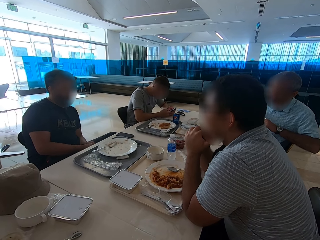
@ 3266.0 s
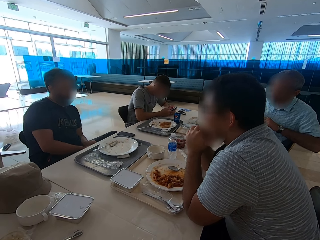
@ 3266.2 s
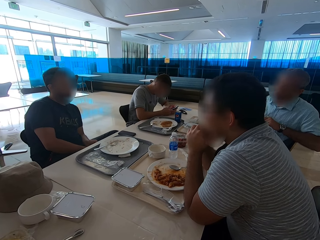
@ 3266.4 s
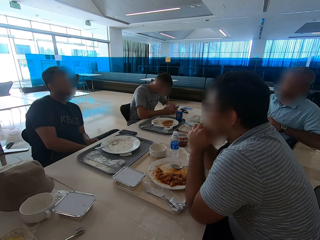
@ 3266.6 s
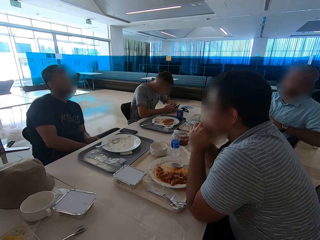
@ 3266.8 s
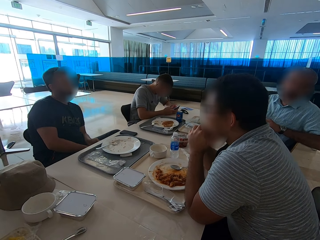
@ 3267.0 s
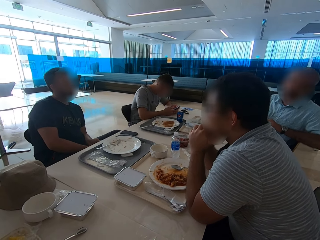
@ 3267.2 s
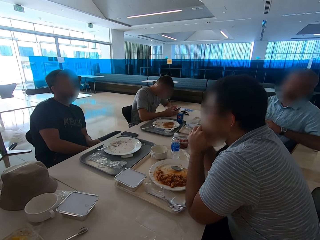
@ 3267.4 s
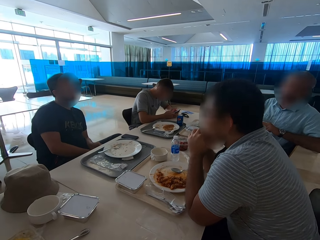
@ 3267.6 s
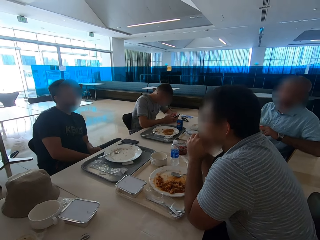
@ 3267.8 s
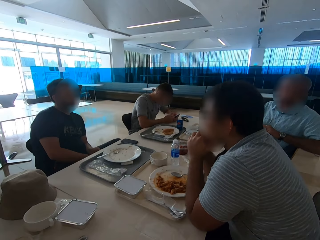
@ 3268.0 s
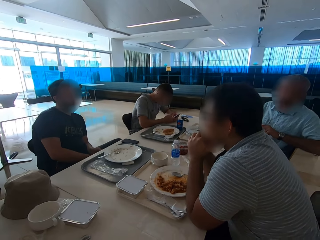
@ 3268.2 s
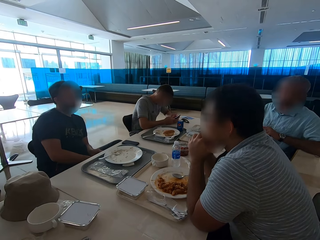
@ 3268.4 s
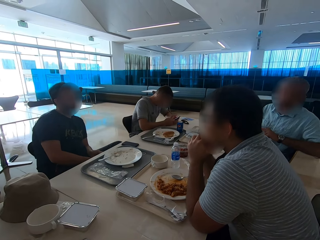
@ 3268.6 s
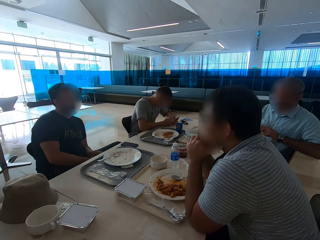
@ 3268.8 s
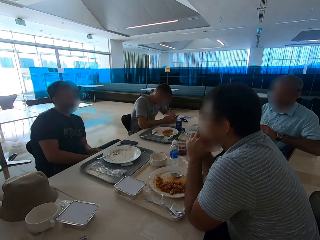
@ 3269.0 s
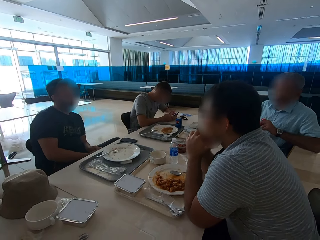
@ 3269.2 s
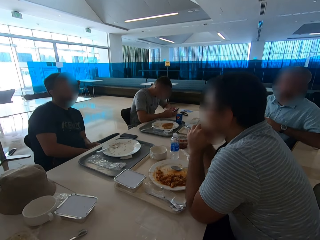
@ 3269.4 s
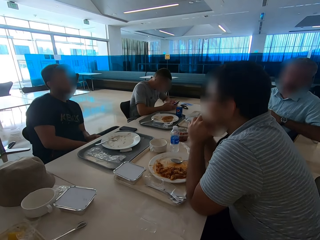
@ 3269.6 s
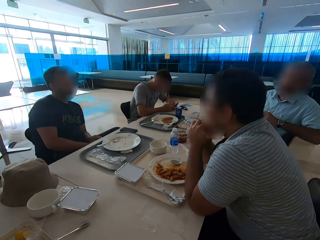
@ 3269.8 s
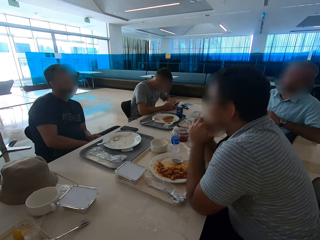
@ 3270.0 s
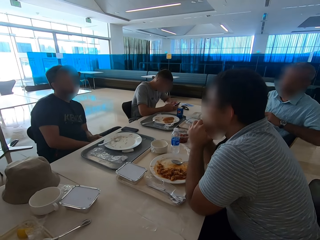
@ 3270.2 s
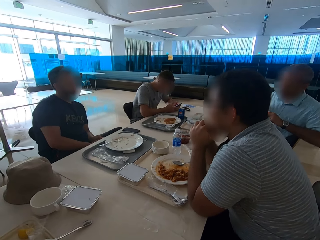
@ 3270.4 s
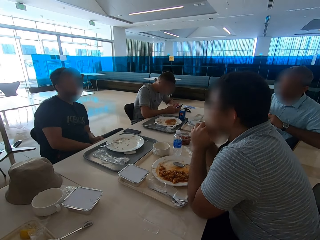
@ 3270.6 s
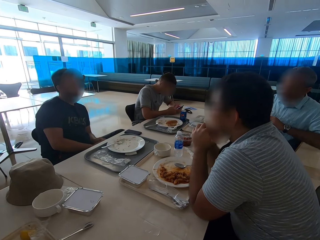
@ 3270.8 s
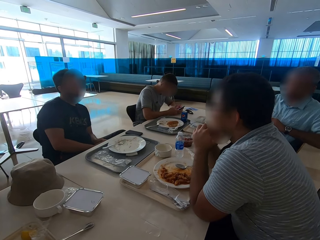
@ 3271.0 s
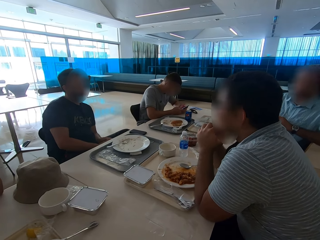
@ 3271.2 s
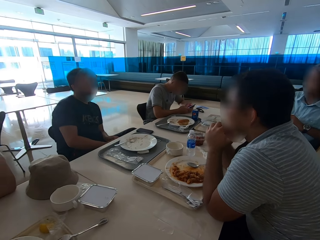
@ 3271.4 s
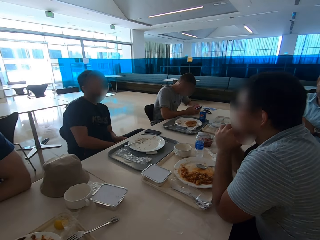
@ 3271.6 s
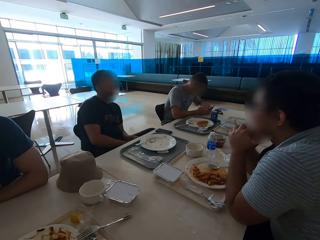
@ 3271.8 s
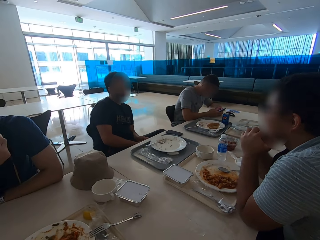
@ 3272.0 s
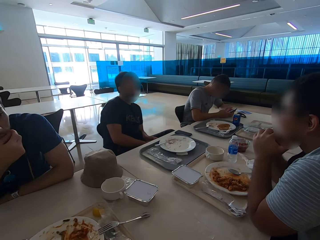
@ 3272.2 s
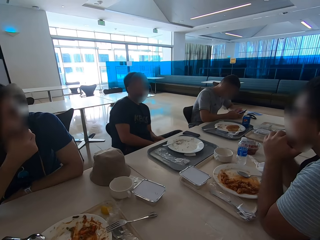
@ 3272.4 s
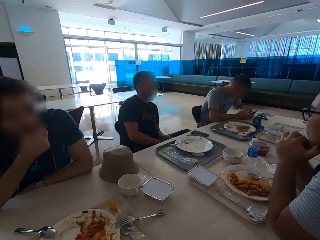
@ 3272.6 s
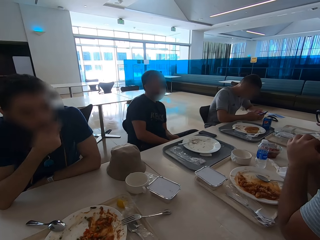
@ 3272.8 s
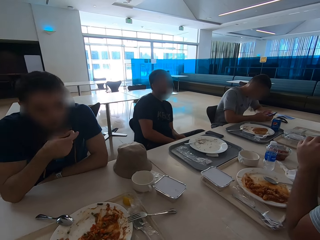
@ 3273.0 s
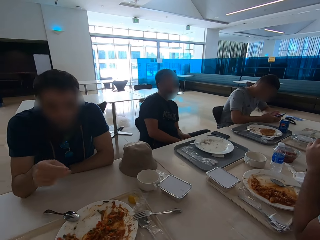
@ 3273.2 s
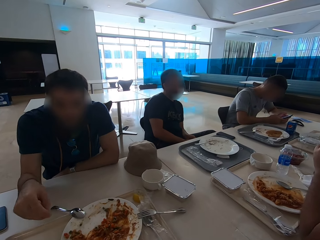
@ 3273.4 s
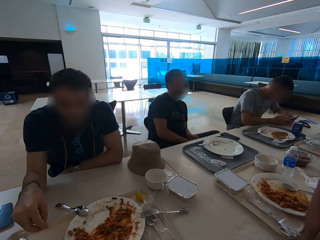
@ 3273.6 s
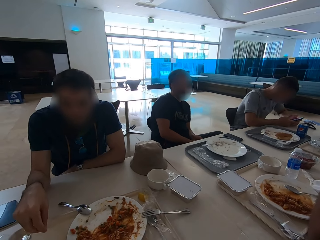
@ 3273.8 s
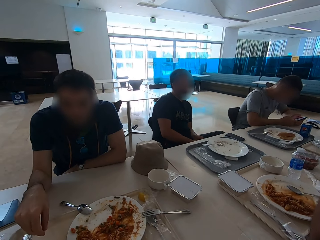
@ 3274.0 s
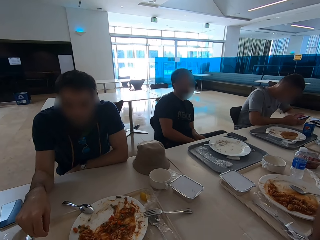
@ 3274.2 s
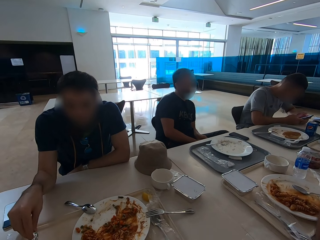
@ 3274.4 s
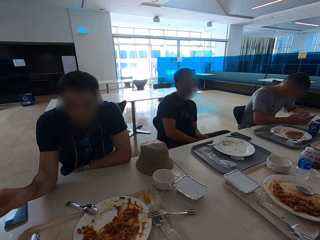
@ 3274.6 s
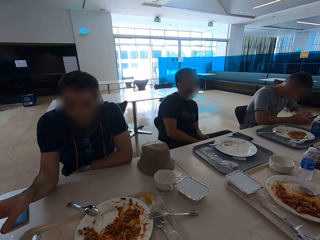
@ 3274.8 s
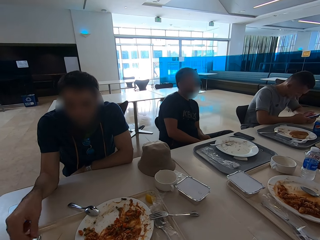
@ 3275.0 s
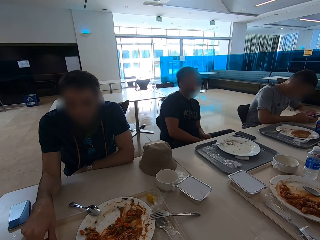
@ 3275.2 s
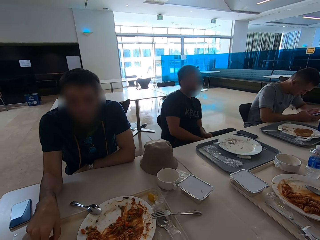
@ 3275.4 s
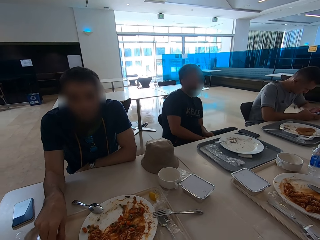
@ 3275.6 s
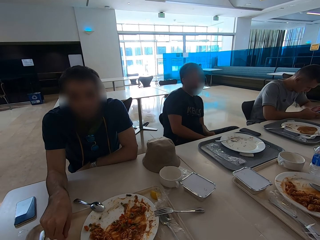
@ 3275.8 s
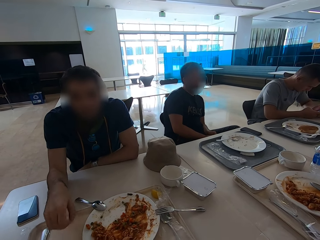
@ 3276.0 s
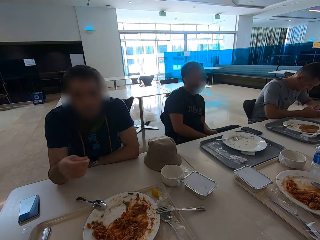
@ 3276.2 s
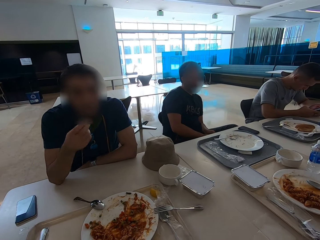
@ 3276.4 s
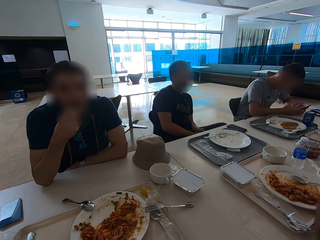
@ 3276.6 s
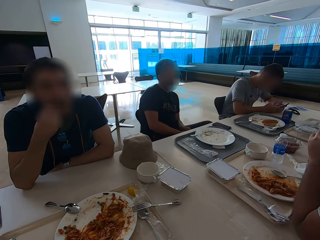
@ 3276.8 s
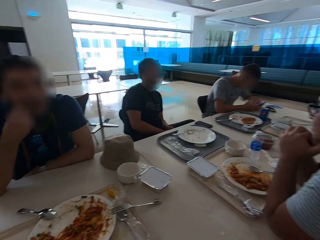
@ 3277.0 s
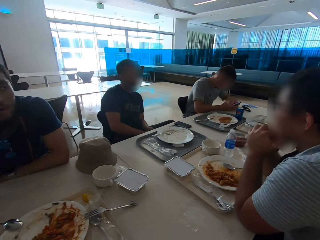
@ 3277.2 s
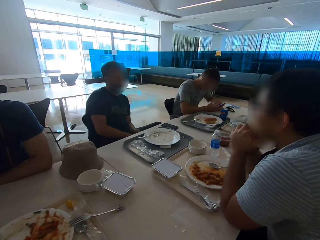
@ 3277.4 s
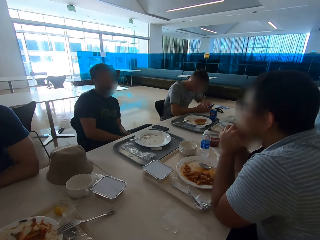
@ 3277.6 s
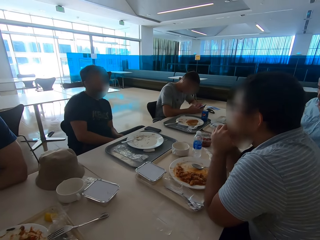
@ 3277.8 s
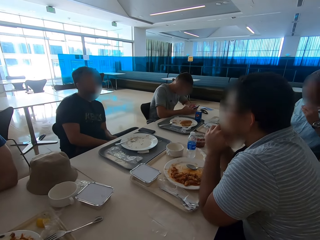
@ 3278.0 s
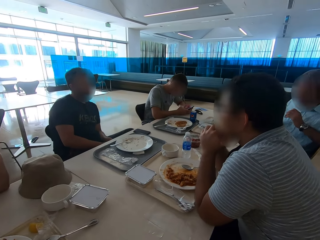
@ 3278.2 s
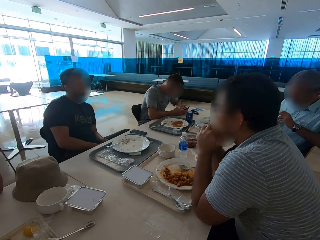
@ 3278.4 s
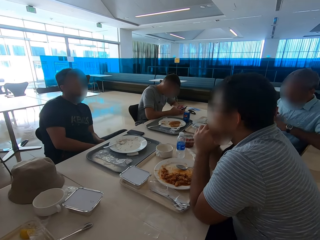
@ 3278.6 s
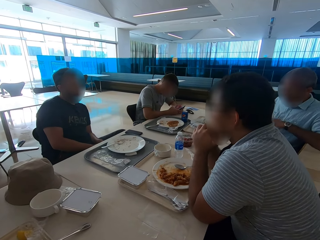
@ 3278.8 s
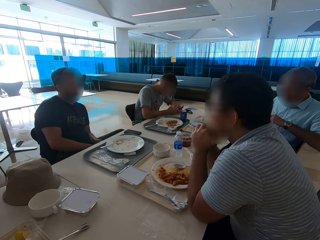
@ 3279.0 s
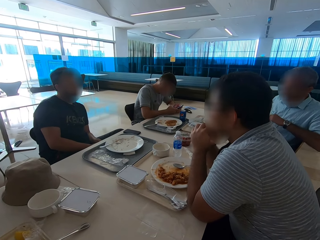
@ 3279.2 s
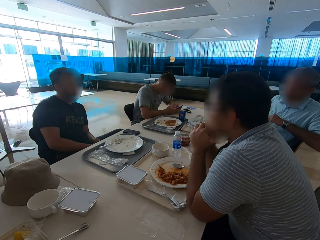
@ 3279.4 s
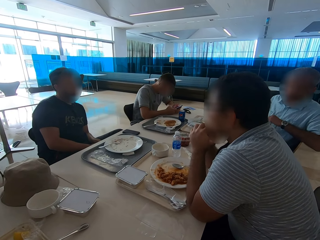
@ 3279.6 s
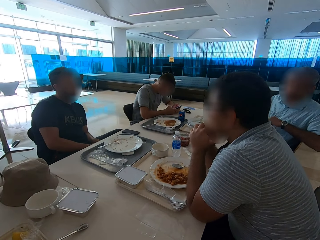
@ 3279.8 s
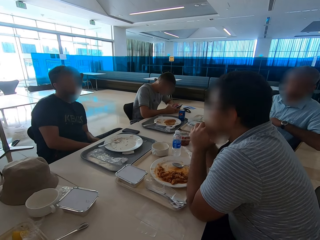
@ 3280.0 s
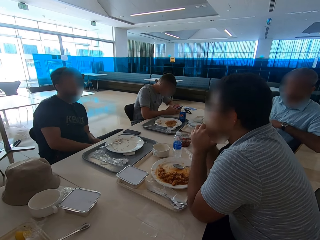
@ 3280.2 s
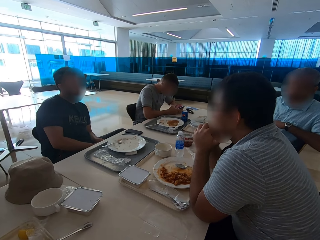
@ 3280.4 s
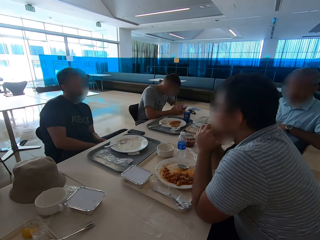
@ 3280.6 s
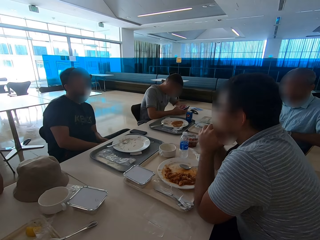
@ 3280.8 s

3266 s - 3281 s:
A man drops the toothpick on the tray. A person picks food from the tray. The man takes the toothpick from the tray. The person eats the food. The camera wearer puts the toothpick in his mouth. He looks around. Another man gestures.

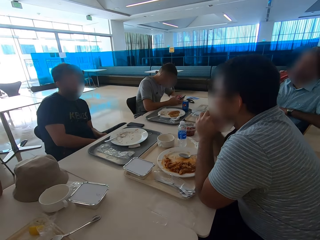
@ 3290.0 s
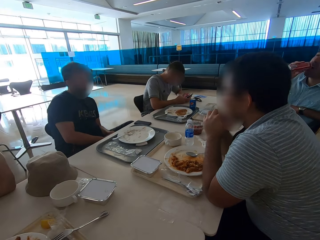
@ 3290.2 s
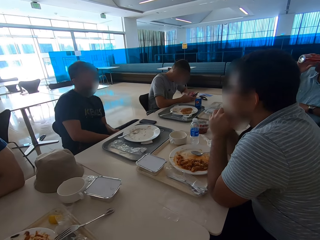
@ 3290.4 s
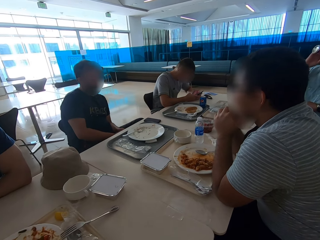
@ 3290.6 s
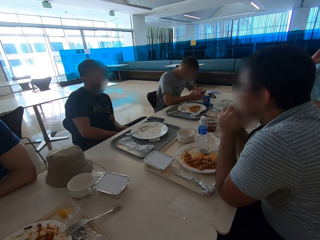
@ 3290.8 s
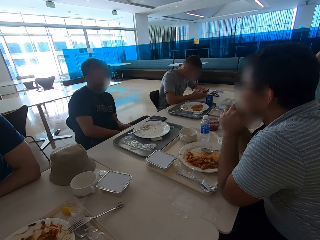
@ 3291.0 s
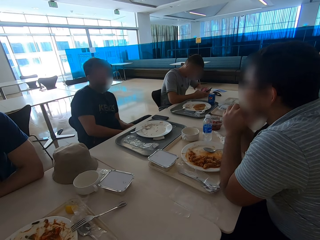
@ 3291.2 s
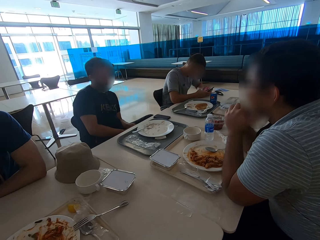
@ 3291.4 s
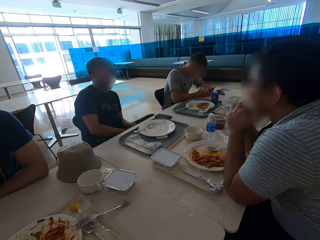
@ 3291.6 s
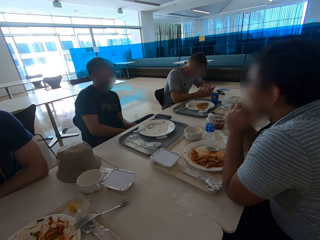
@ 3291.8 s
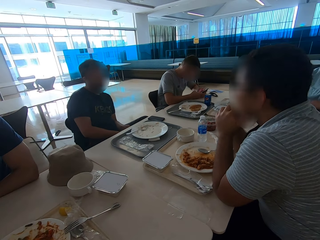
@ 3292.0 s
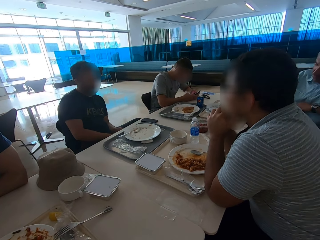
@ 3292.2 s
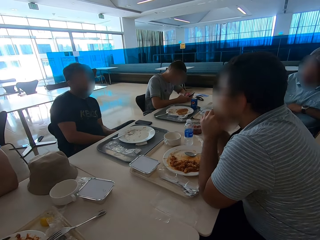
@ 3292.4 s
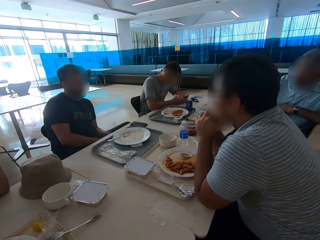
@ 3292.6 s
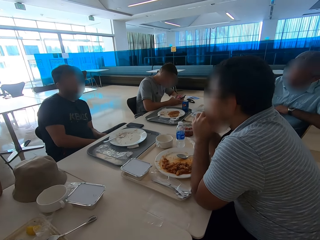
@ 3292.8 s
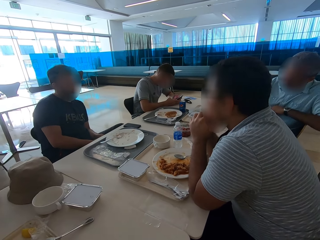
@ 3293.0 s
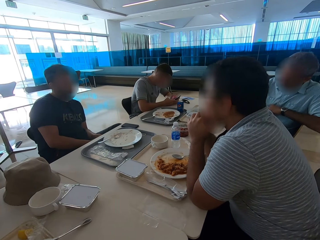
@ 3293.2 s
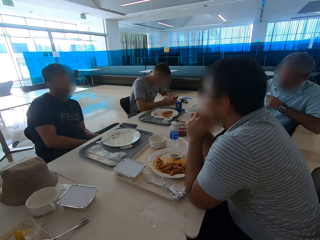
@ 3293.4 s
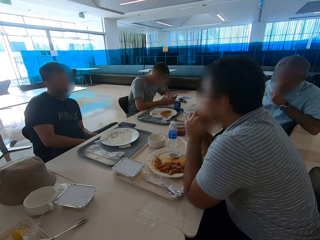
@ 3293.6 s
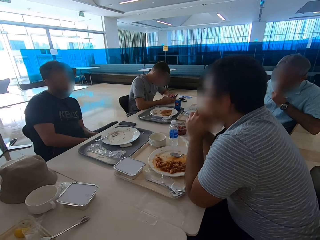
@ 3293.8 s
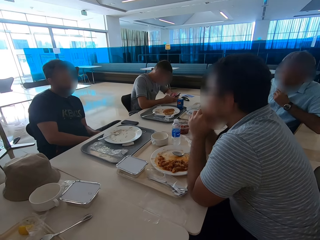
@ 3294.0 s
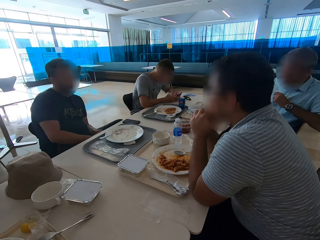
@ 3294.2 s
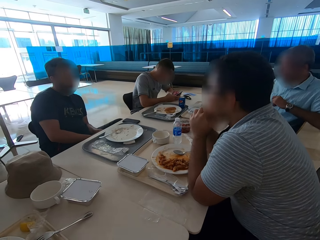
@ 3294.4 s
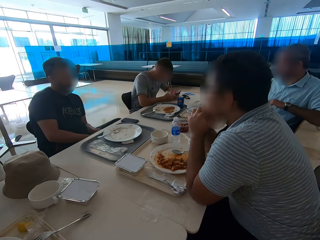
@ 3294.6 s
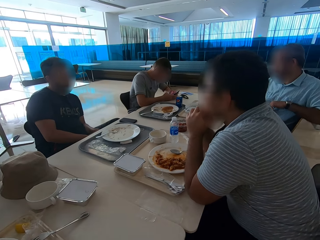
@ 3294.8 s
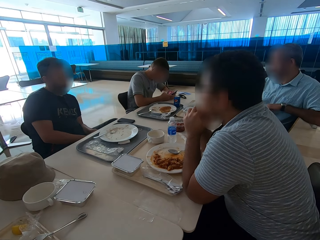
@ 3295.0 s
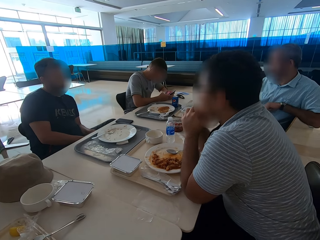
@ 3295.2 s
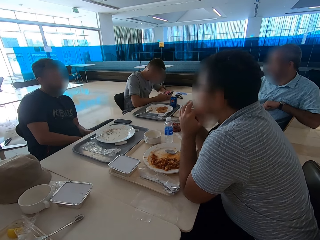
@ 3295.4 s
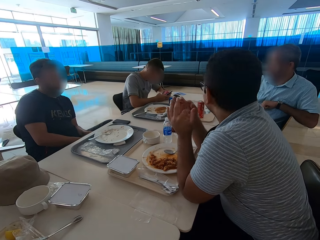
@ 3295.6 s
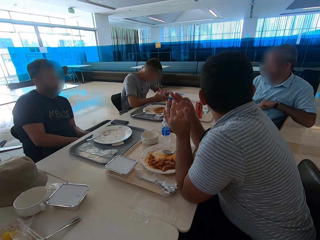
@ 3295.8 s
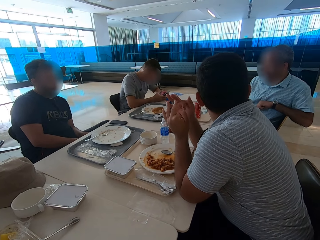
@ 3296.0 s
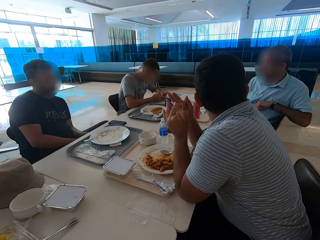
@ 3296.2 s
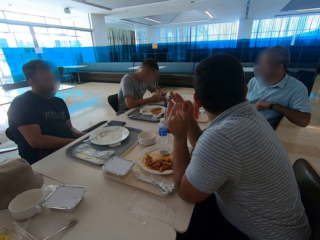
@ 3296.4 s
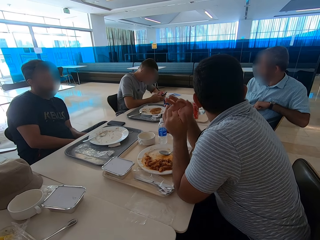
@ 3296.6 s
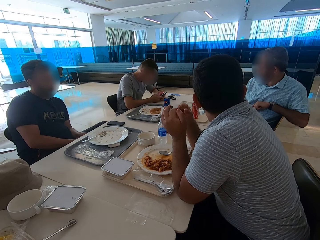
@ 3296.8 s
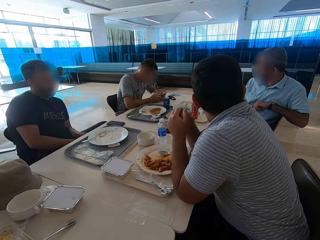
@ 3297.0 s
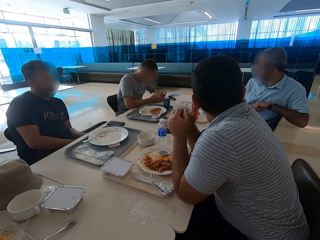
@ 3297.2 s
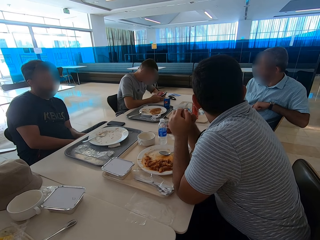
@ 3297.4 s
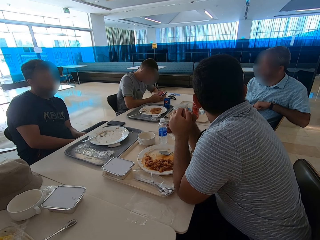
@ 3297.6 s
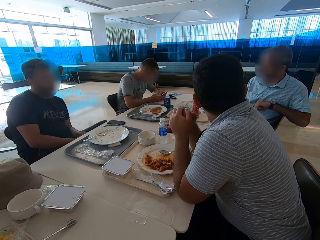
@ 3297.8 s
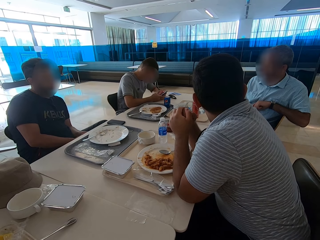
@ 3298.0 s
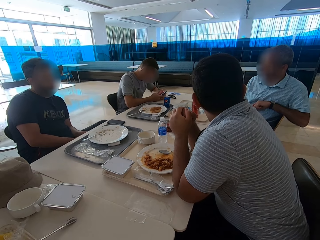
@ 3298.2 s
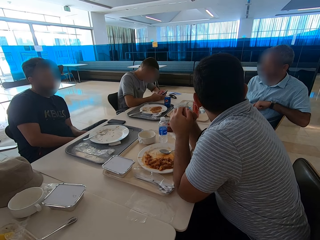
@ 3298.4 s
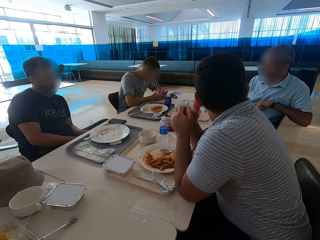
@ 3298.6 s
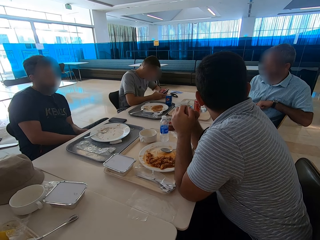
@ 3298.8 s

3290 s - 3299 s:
A man drinks from the can. He wipes his mouth. Another man looks at the first man. The other man gestures.
